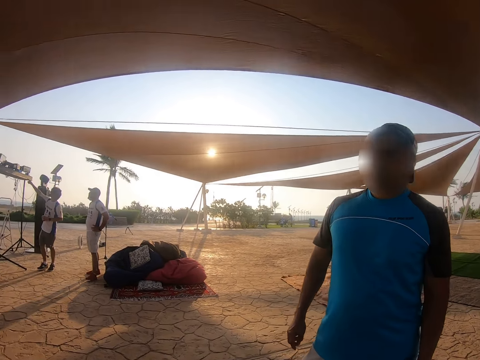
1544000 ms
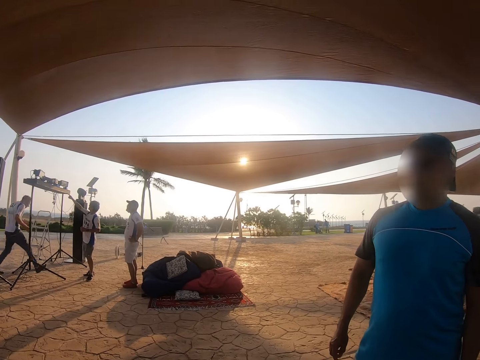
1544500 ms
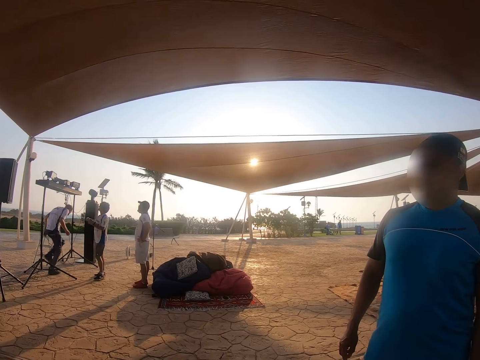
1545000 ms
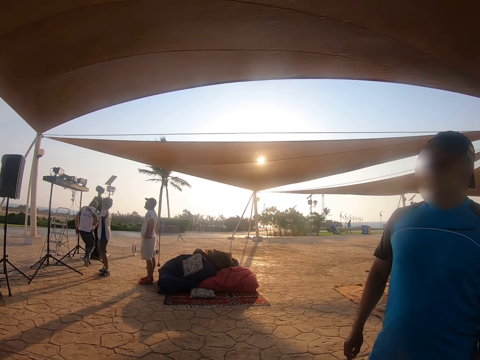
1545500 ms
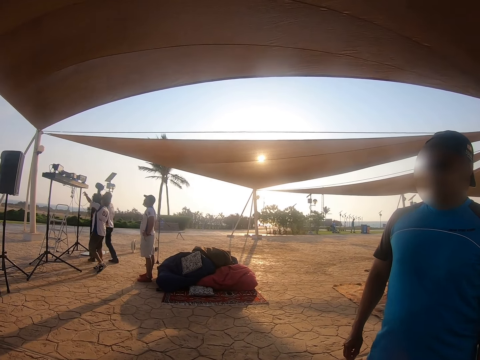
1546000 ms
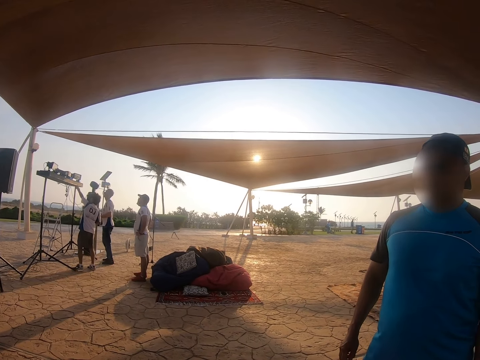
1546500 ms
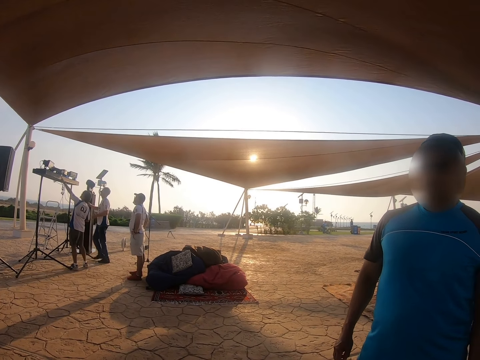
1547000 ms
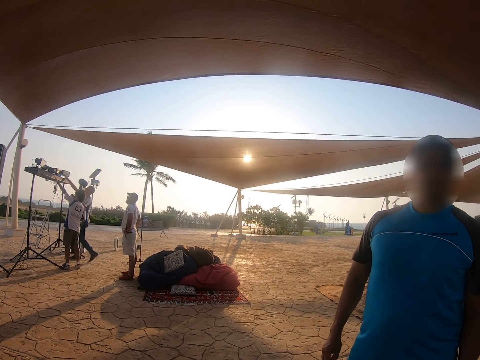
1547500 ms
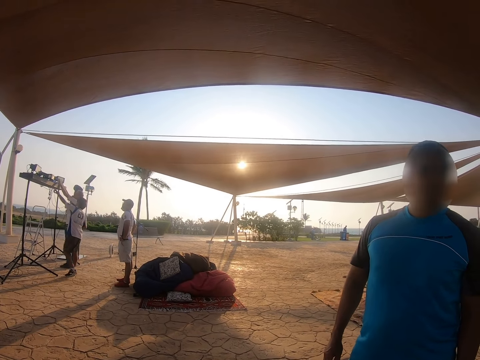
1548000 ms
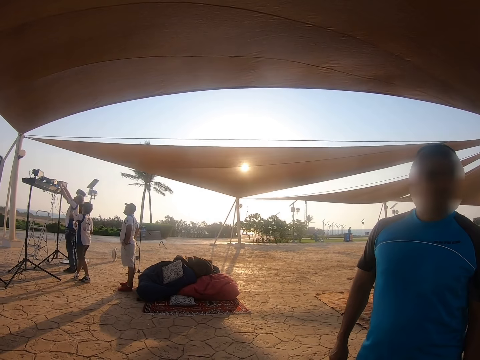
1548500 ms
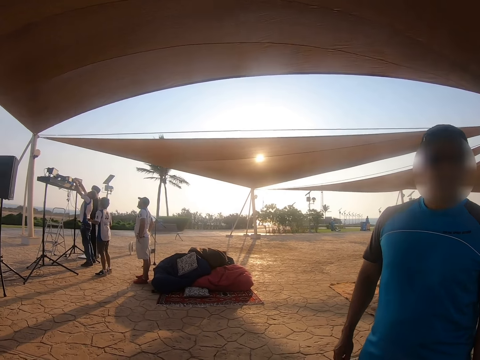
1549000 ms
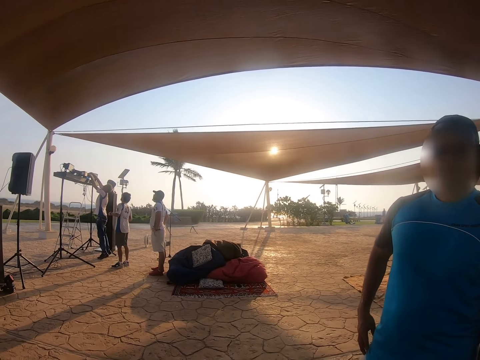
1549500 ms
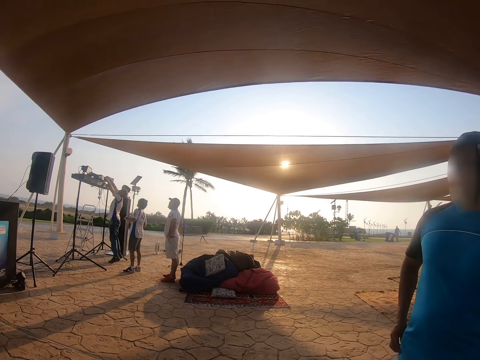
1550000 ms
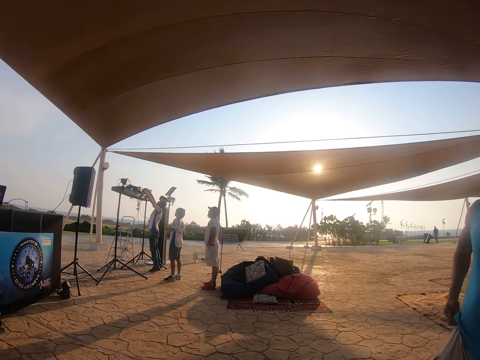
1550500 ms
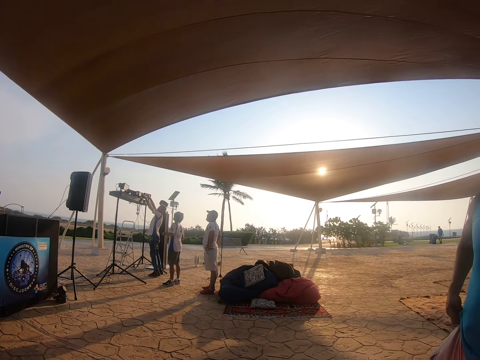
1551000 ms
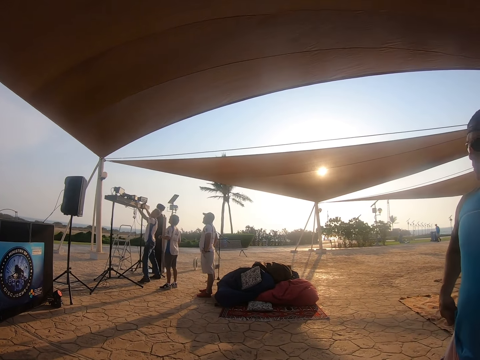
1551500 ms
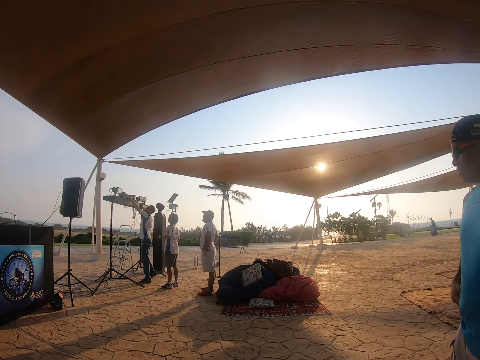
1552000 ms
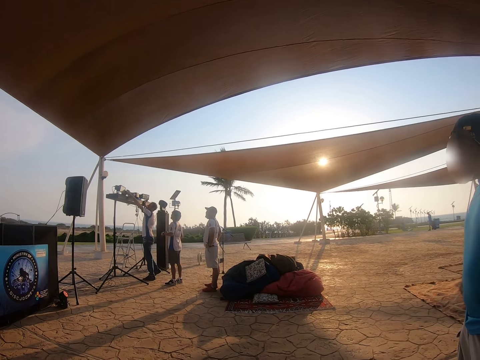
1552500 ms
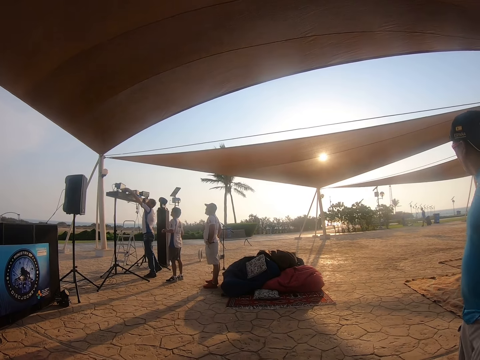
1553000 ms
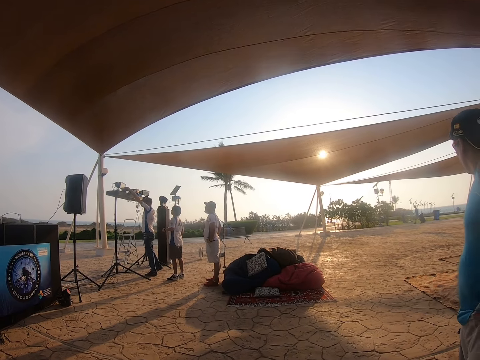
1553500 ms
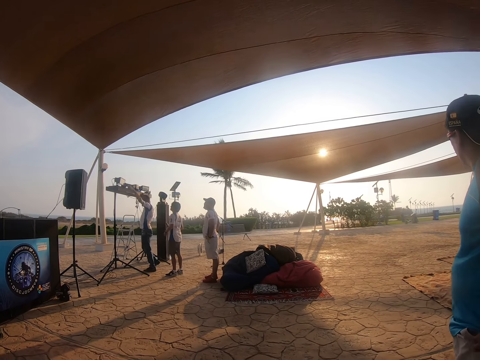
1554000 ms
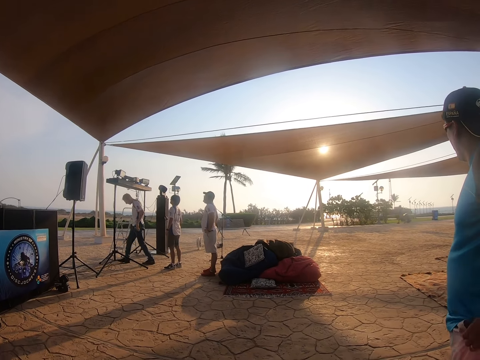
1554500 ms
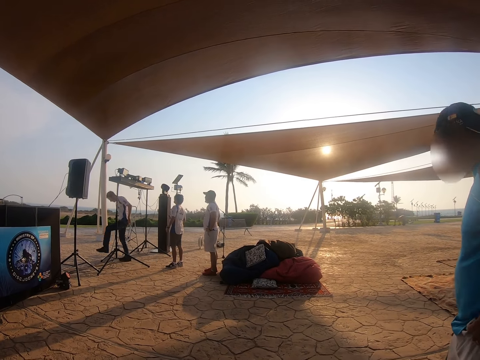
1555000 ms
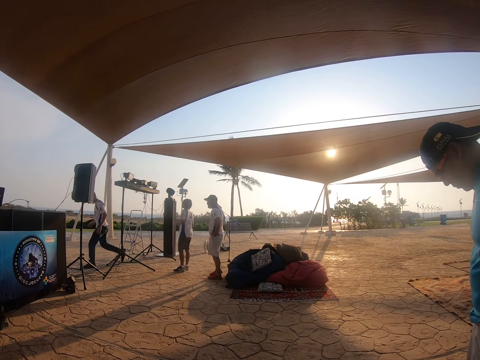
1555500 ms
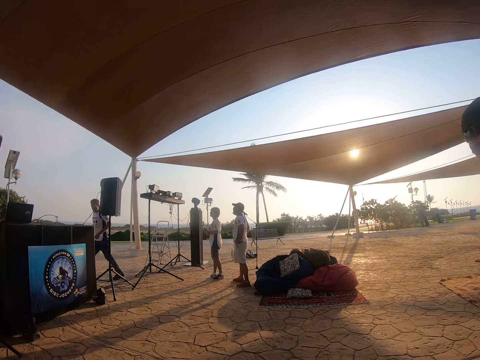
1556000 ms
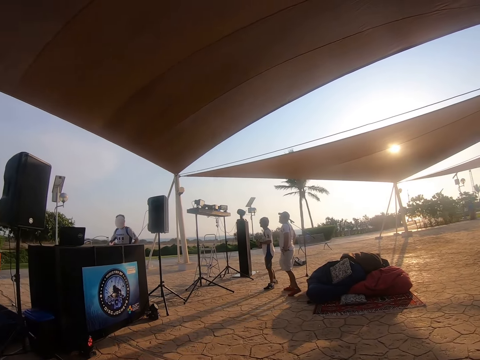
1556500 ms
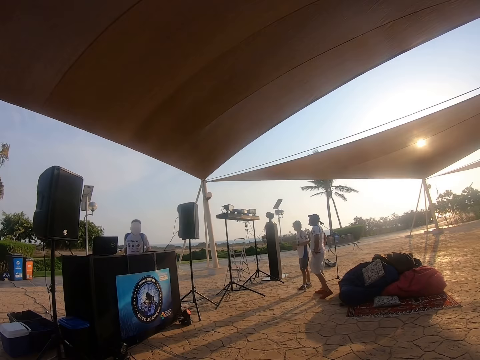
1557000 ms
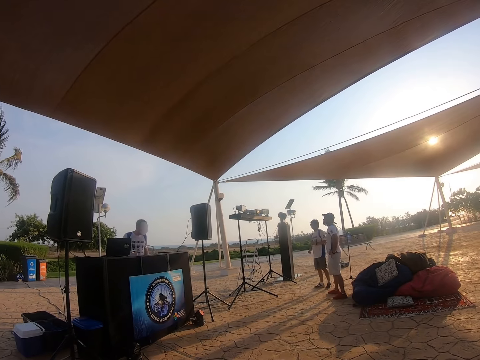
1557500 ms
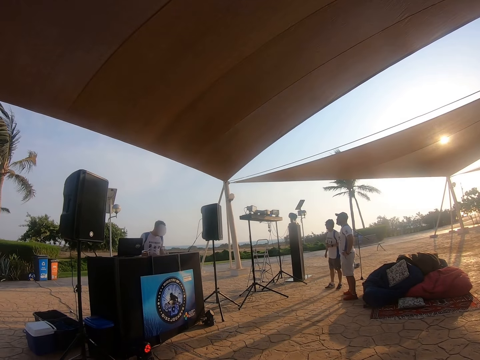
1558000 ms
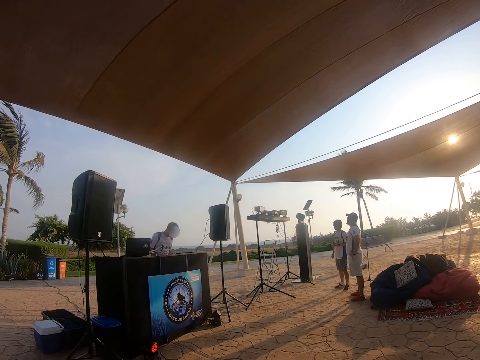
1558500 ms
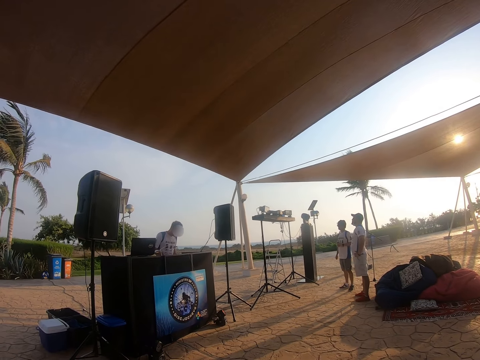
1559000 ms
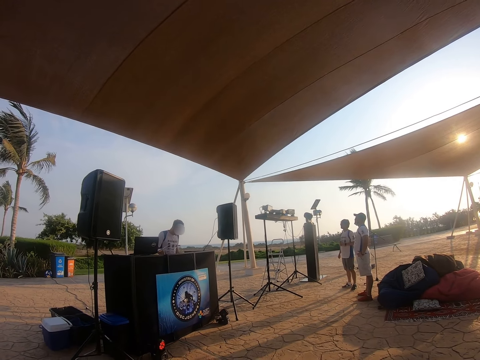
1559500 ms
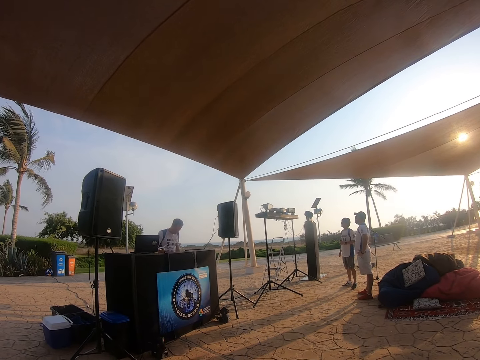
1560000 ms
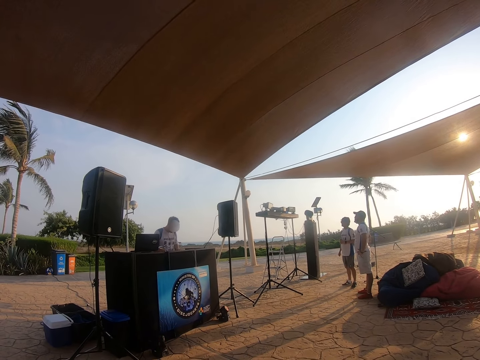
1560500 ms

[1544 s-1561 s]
The camera wearer looks at the man. The man touches the stand. He walks towards the table.

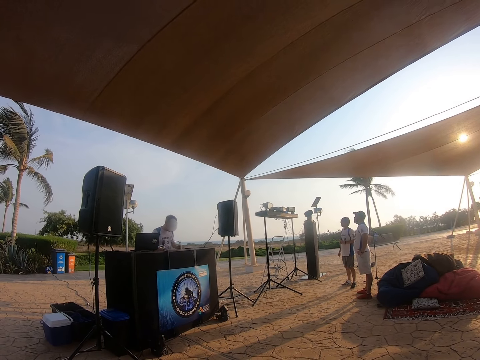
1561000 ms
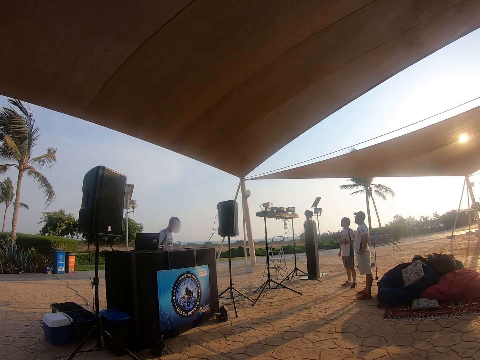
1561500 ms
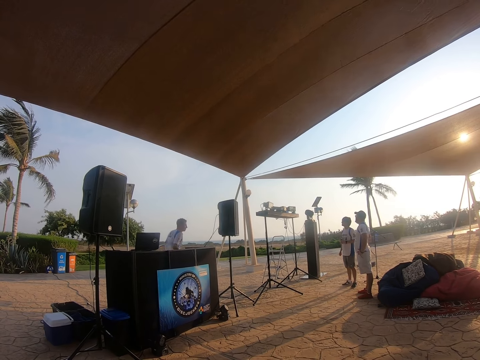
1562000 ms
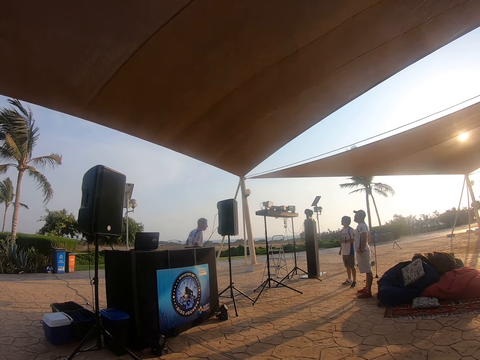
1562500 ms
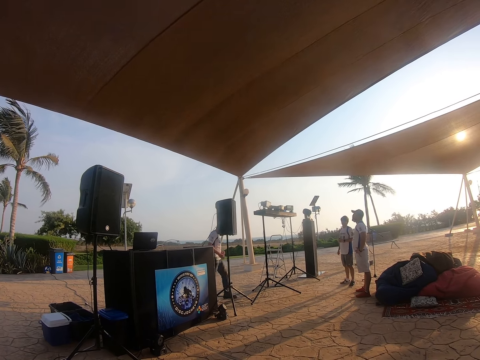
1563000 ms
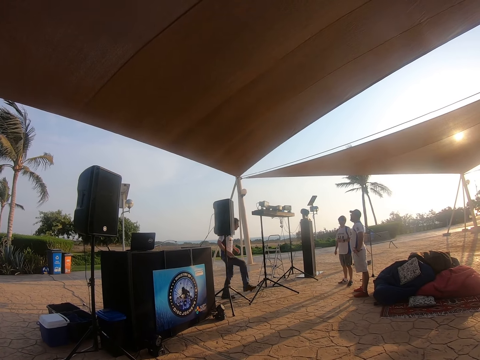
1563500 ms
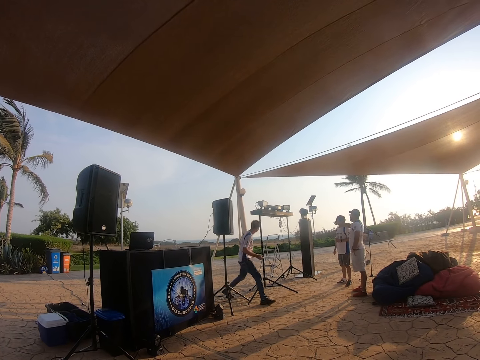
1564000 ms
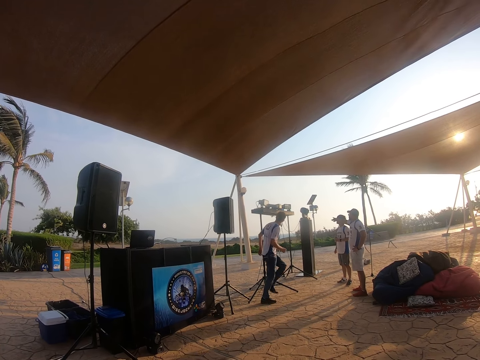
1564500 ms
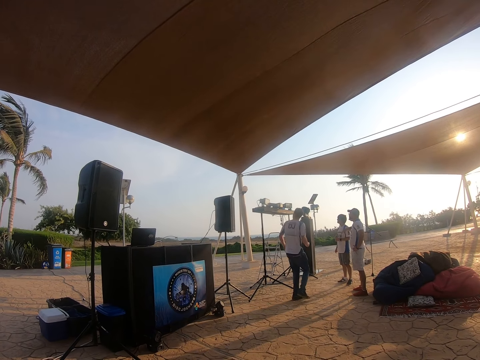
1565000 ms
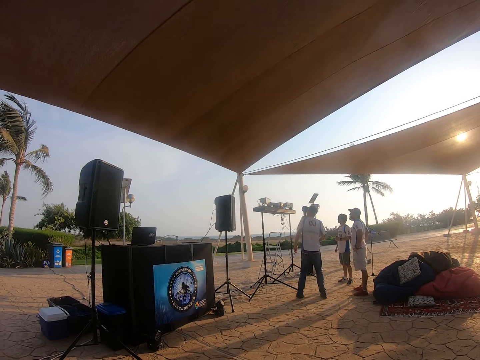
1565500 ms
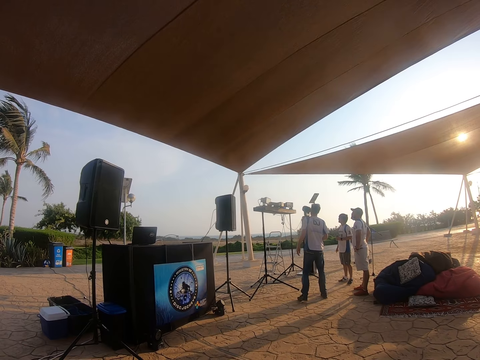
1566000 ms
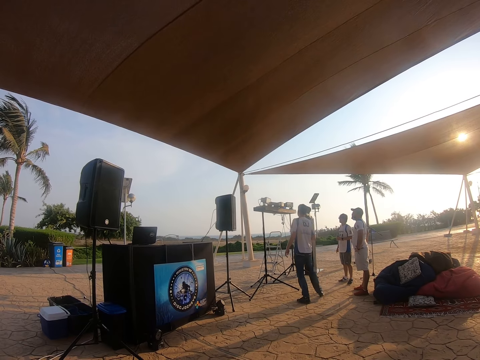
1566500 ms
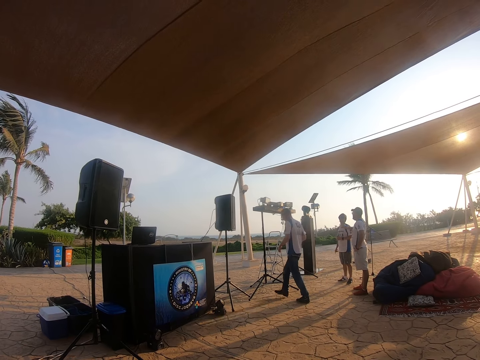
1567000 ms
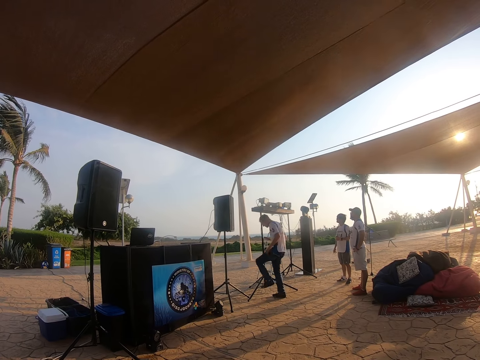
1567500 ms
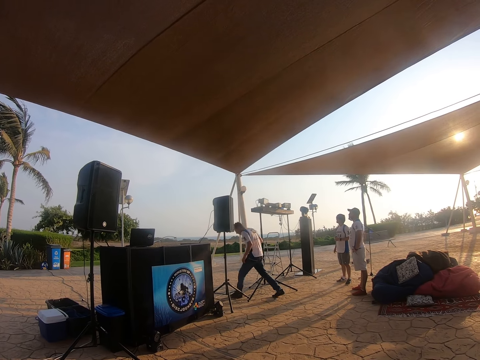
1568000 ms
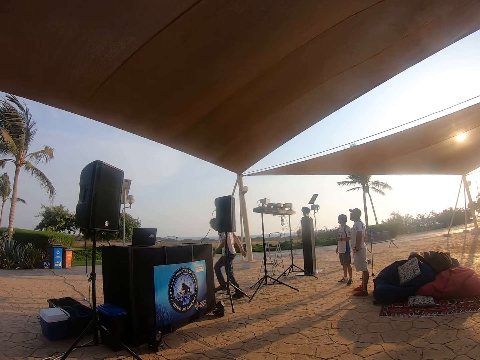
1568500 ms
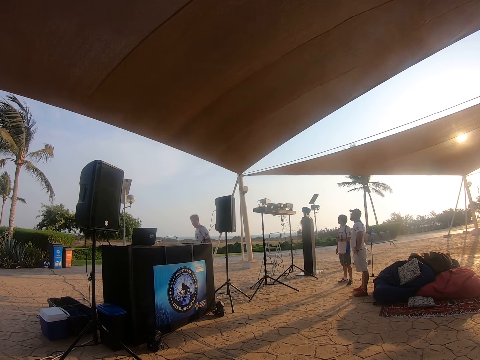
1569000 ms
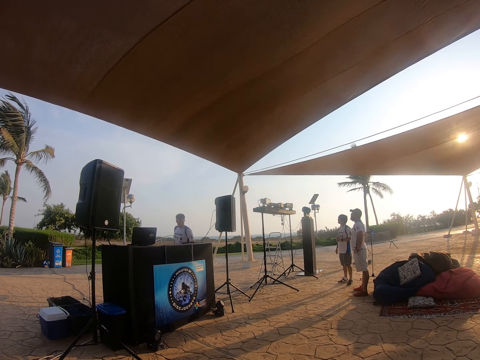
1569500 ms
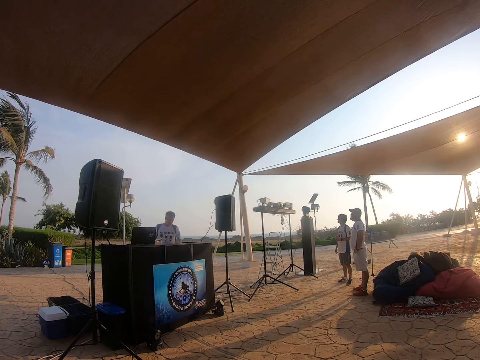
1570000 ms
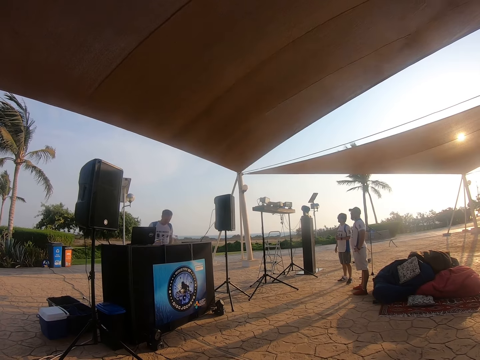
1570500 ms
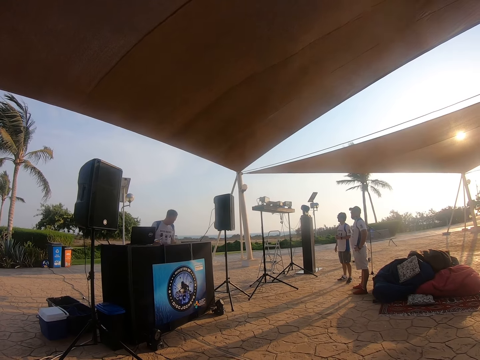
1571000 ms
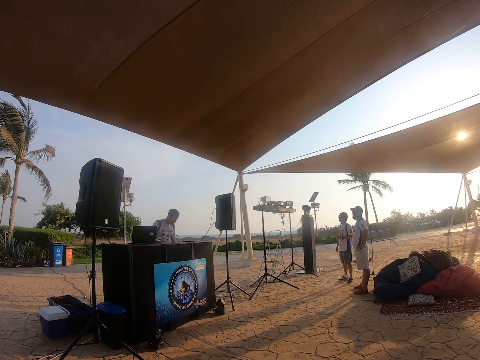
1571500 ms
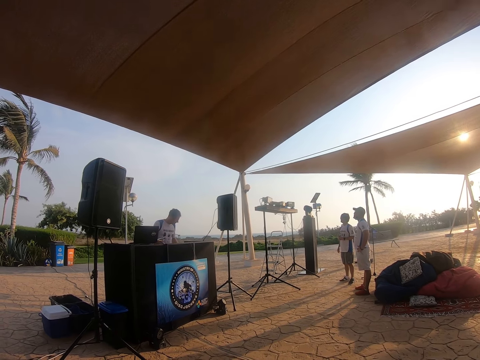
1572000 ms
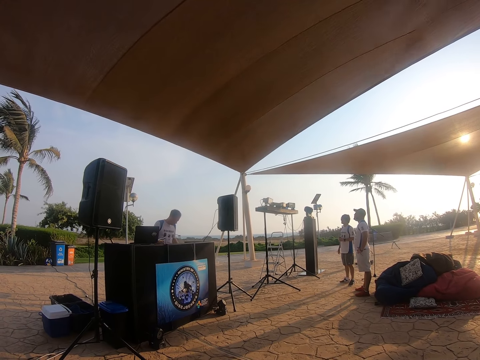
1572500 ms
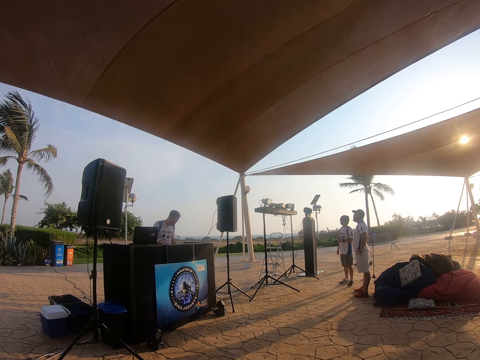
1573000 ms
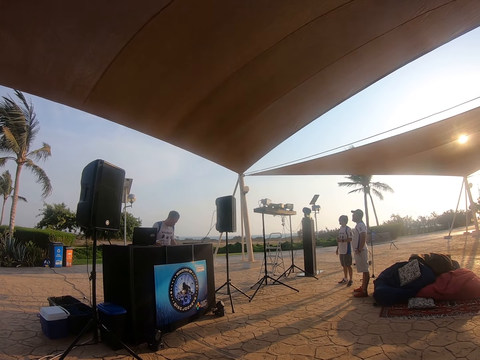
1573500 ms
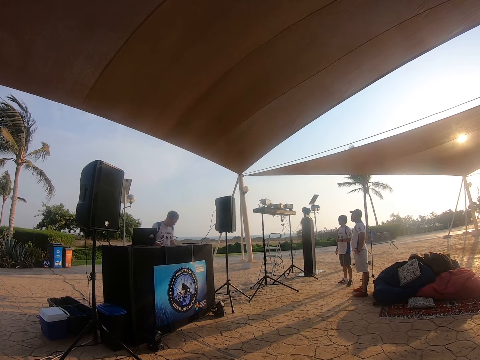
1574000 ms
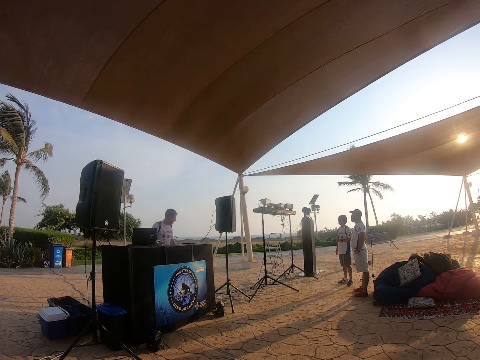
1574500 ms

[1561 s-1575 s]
A man walks towards the stand. He walks towards the table. He touches something.
